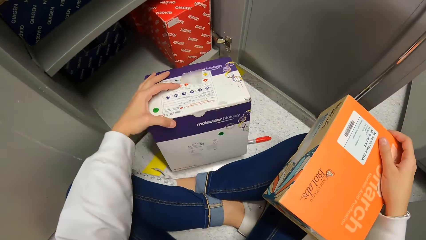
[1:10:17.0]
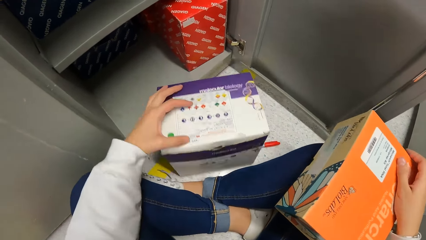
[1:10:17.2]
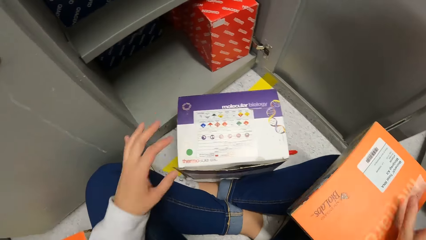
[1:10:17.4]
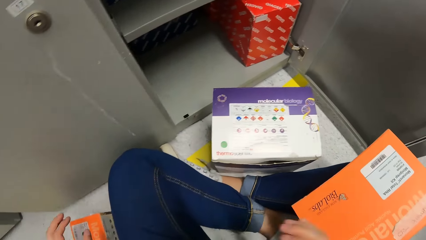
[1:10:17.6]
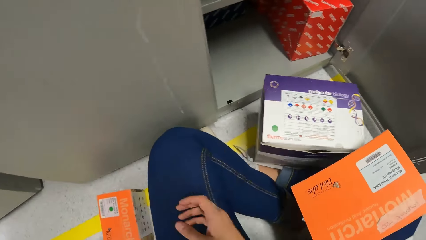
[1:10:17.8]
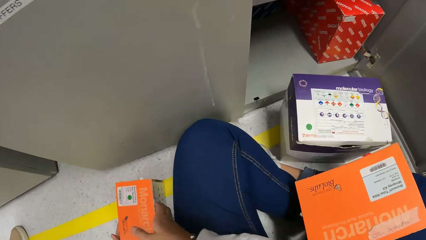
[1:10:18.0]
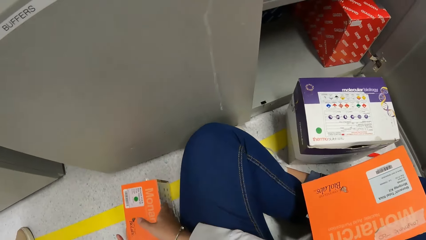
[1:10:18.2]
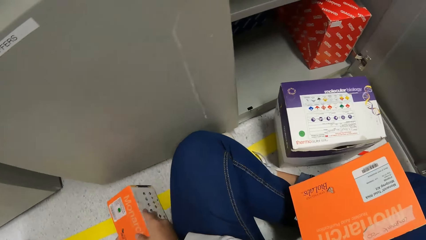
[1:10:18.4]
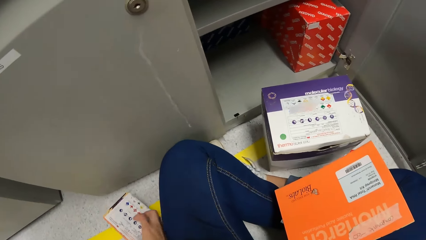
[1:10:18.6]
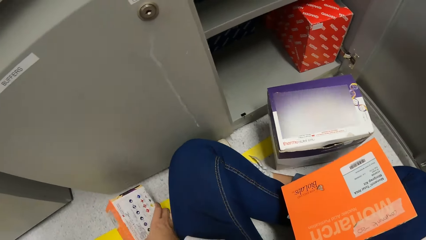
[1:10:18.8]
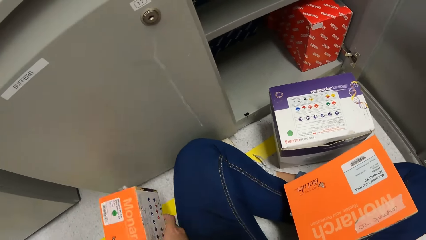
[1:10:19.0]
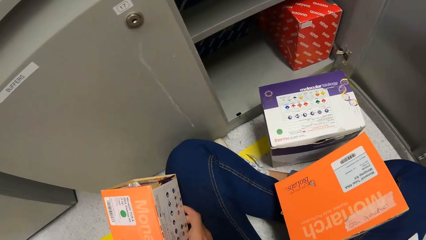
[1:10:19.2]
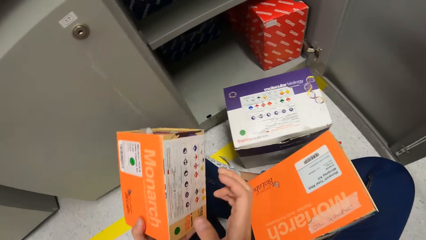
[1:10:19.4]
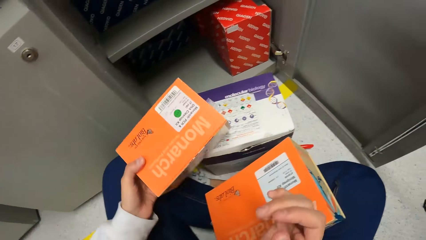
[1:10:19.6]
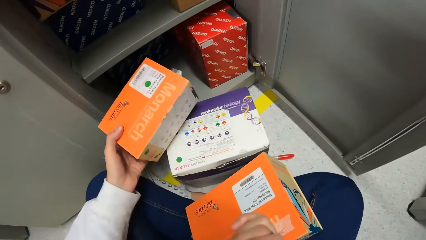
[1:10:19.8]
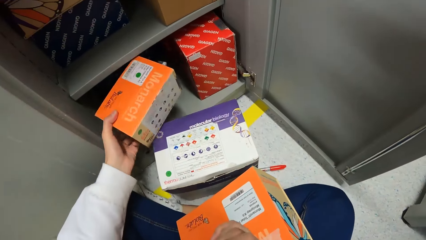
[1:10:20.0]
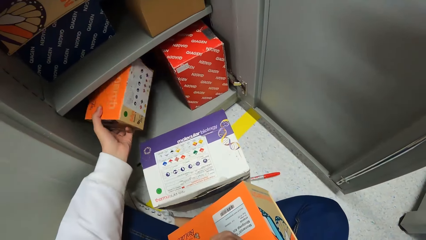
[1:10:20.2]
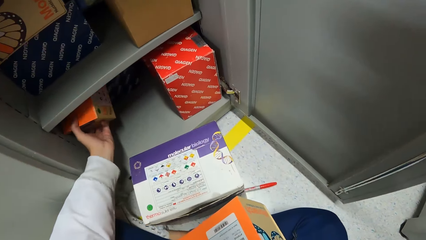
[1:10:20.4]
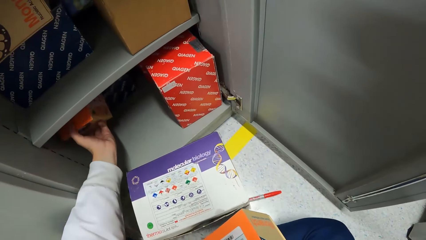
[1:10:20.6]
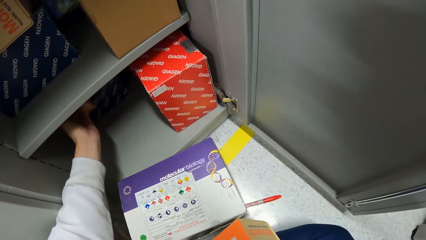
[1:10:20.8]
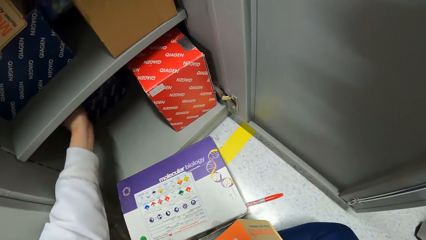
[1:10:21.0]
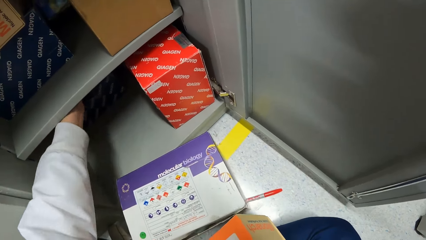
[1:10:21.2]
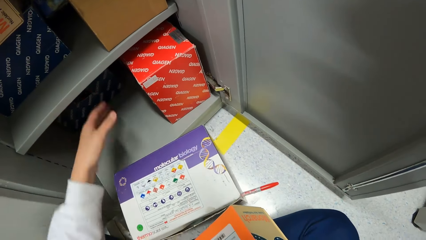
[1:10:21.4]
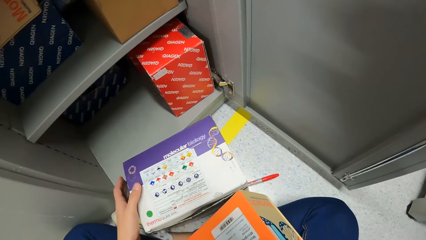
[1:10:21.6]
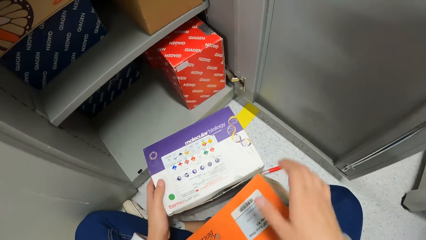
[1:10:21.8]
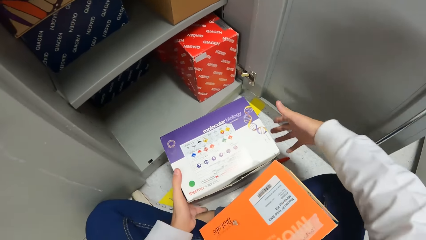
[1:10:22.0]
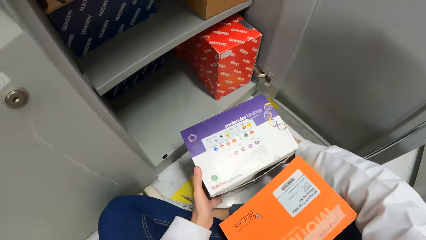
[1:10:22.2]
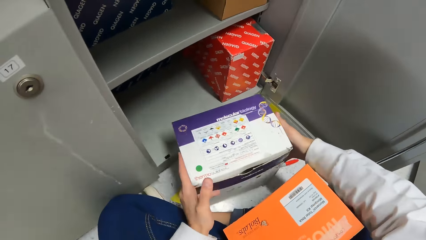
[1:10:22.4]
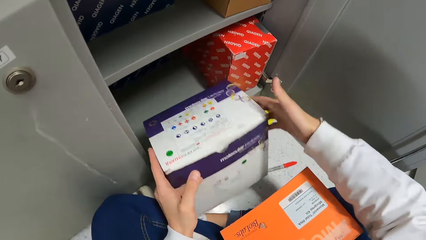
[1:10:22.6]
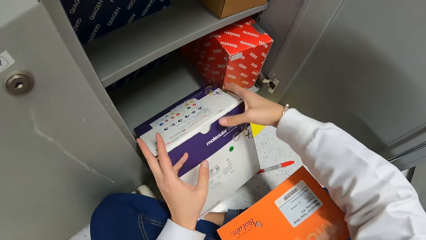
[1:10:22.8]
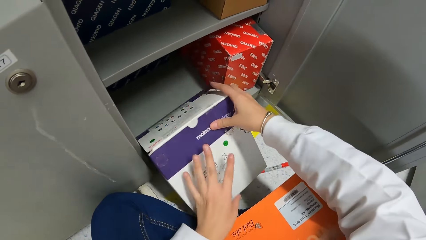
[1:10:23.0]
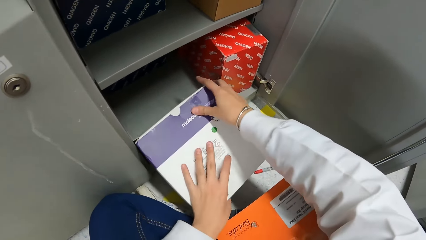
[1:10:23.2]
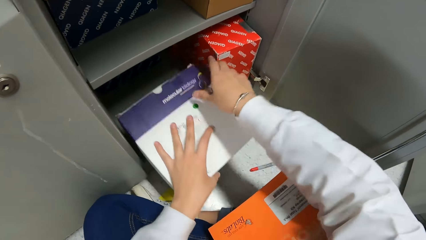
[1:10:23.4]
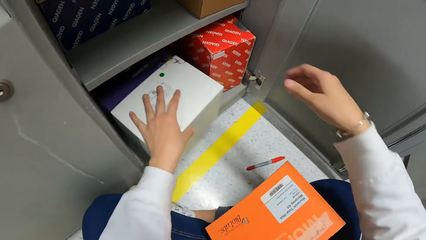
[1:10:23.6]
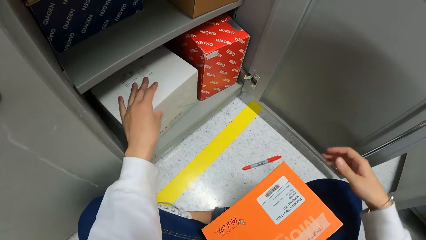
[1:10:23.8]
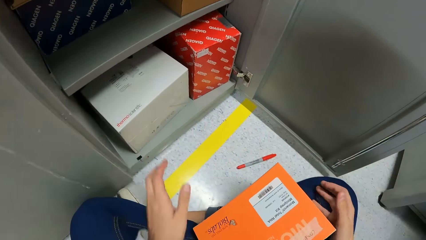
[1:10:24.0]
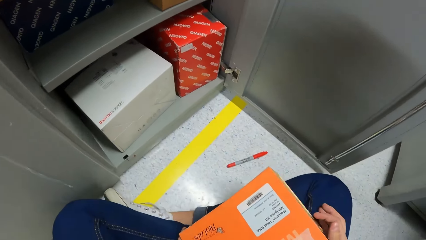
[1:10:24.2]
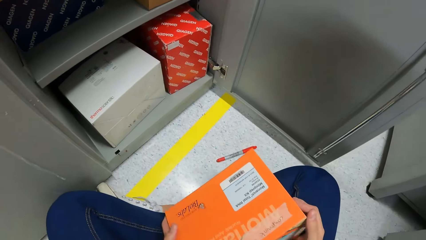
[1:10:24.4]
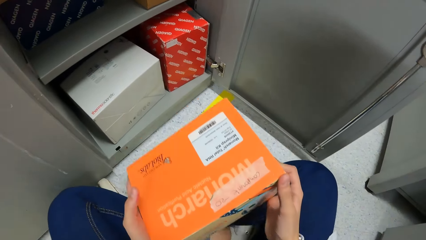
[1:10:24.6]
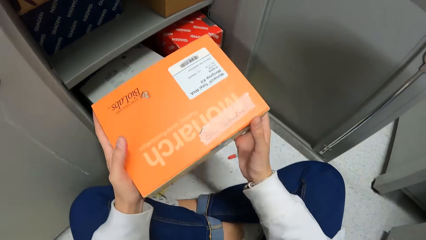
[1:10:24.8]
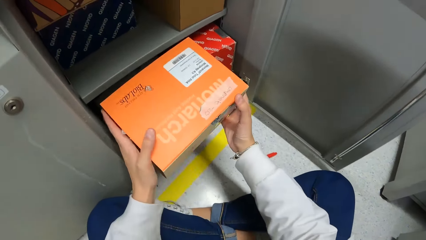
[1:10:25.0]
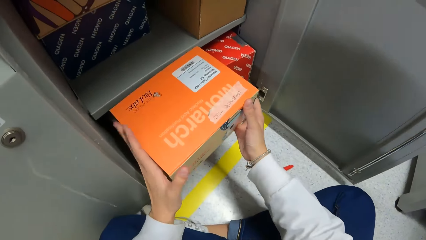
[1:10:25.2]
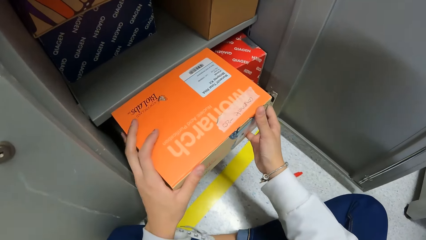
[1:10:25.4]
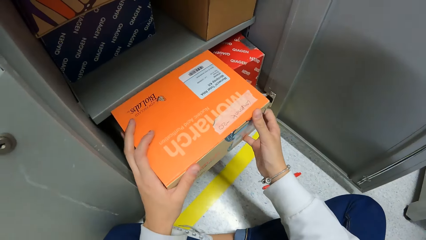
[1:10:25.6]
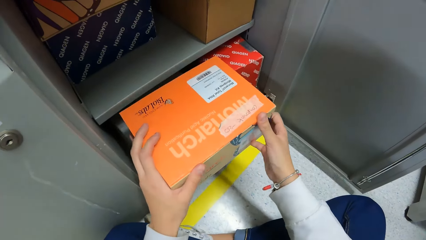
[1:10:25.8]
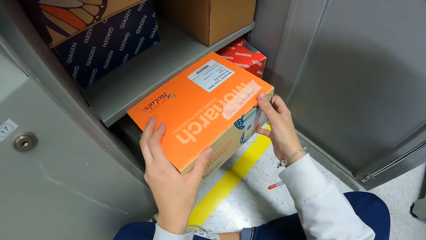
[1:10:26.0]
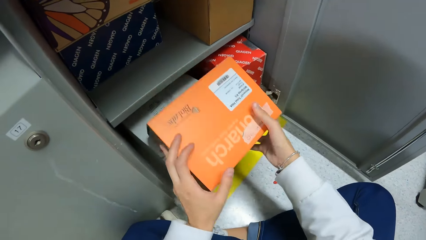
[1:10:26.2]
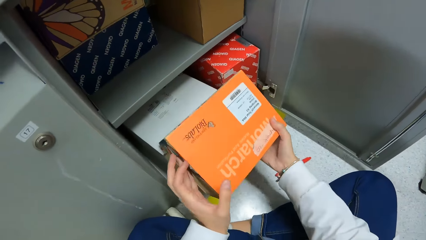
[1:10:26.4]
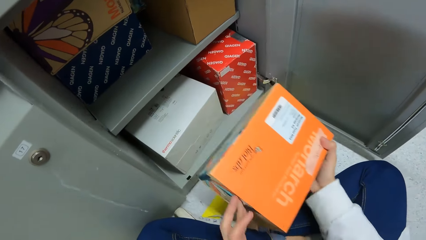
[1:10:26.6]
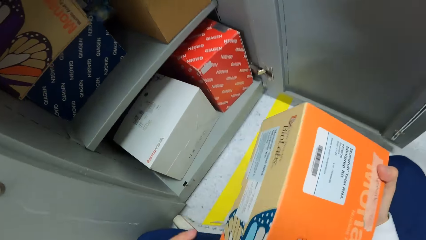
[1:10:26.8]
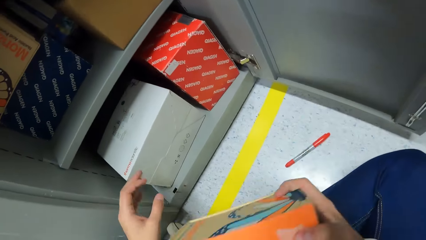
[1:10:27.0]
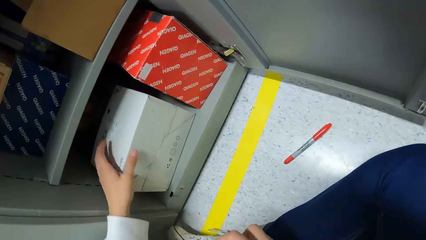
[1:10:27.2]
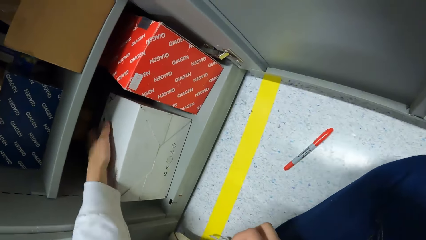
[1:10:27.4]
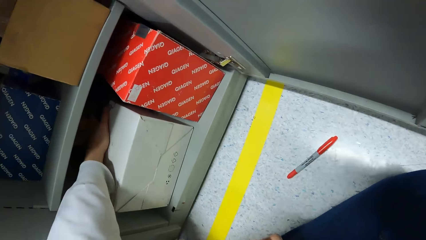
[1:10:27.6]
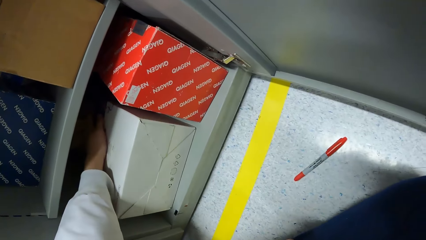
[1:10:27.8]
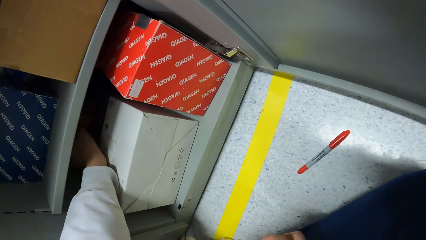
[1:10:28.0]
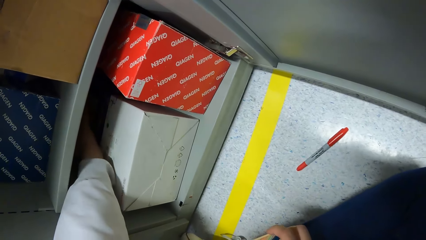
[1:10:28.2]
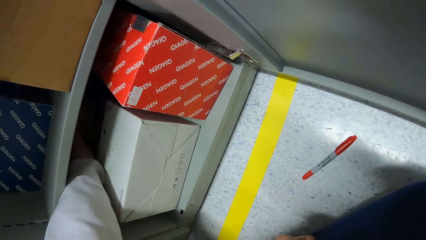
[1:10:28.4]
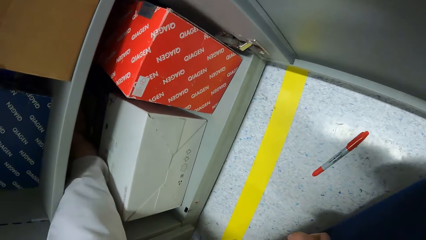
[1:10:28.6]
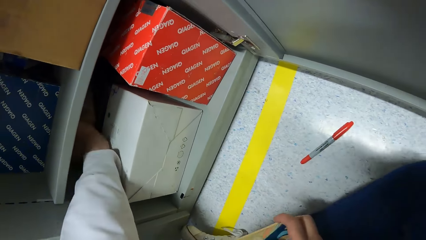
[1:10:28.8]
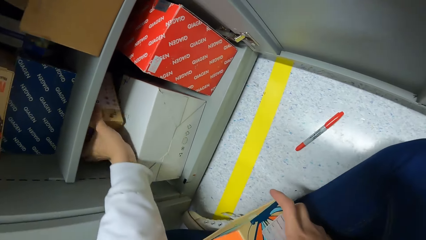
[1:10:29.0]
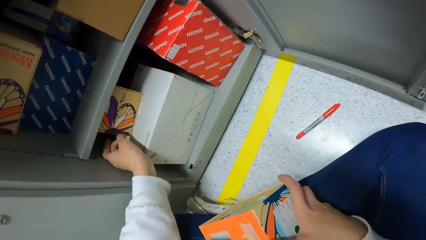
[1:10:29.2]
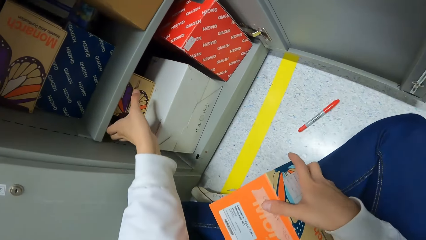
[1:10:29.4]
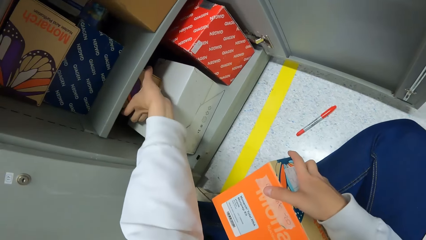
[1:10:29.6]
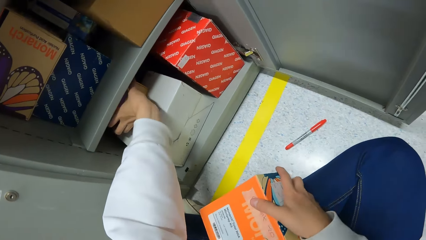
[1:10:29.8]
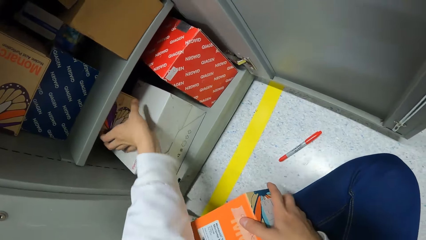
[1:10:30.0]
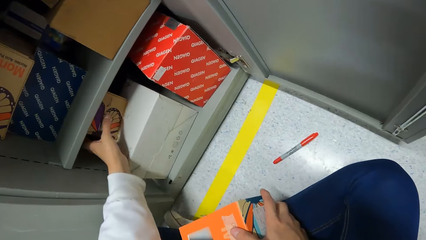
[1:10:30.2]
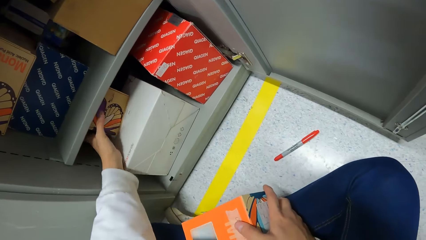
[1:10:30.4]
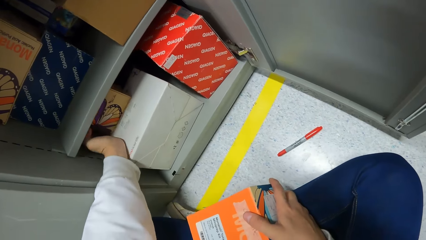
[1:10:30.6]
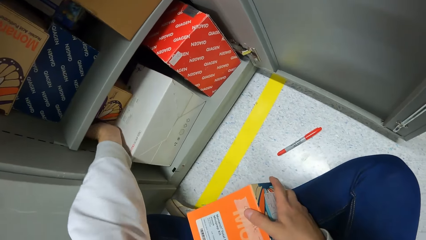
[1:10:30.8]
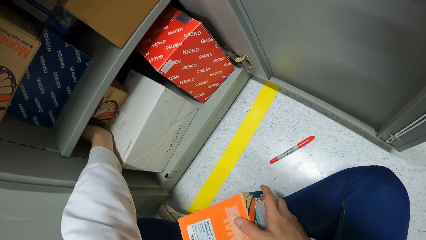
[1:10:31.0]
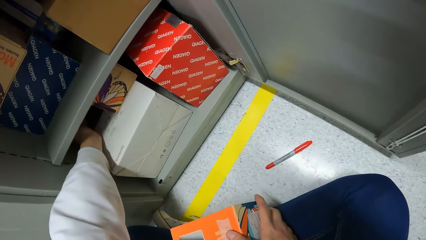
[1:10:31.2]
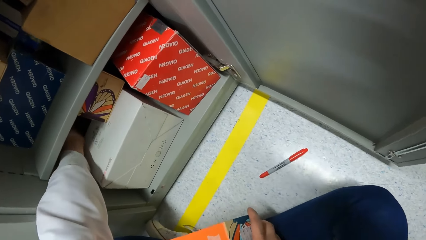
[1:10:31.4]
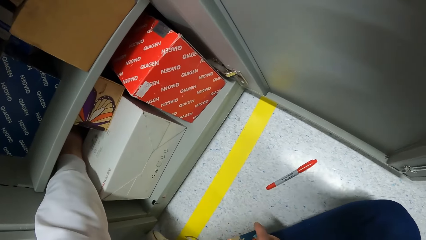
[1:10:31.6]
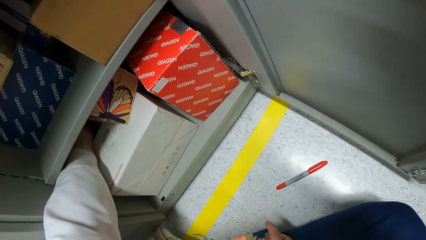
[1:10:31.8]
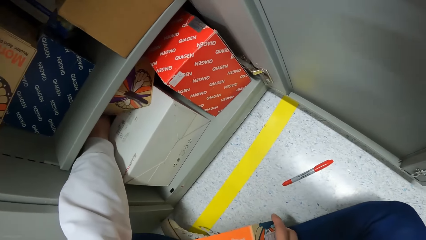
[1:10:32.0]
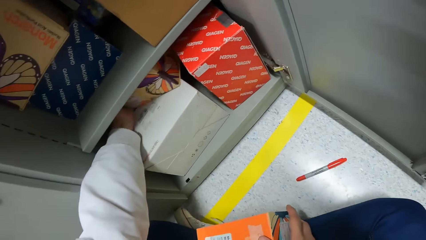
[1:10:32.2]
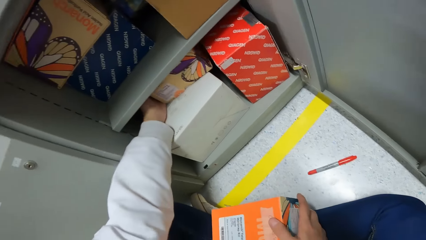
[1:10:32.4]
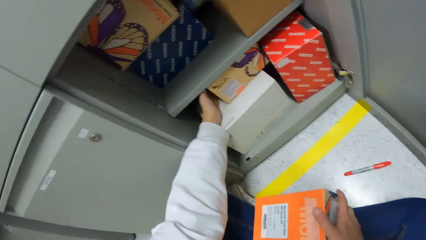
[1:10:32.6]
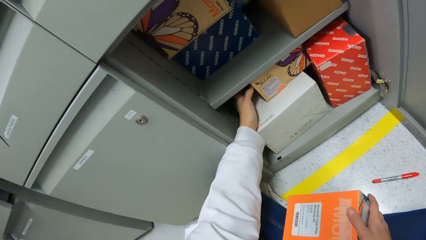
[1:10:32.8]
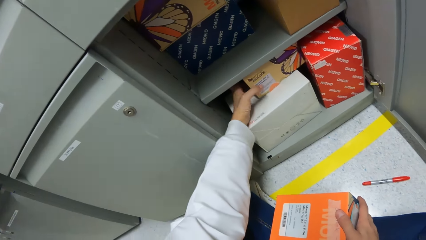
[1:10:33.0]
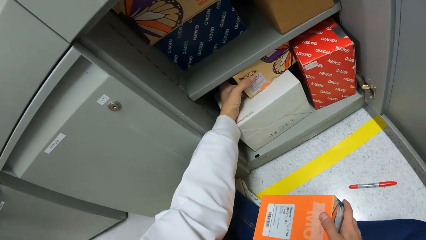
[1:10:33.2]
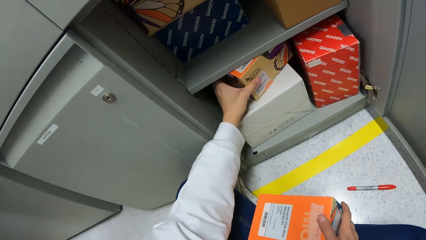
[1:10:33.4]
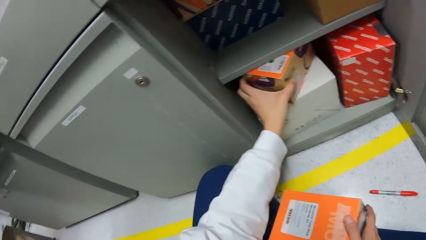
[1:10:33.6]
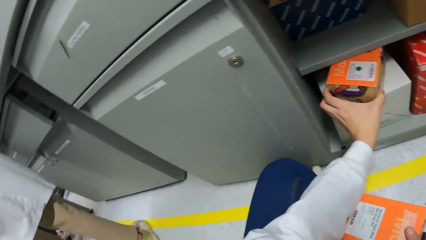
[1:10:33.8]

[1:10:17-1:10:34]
The camera wearer tilts the box. They touch the box. They move both hands. They pick up the box. They lift the box. They insert the box on the cupboard. They touch the box. They move both hands. They pick up the box. They insert the box on the cupboard. They lift the box. They insert the box on the cupboard. They pull the box. They drop the box. They touch the box. They pick up the box. They pull the box from the cupboard.
